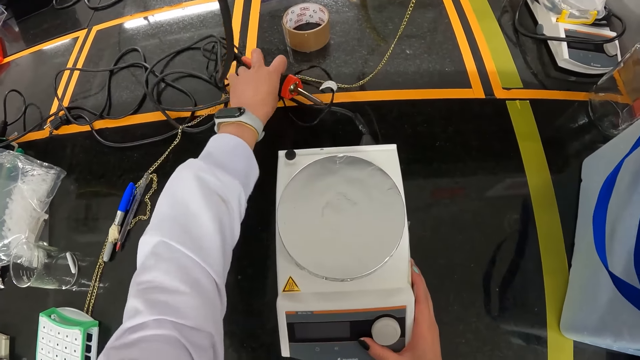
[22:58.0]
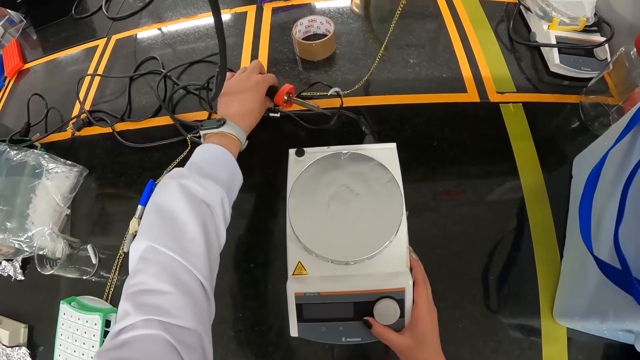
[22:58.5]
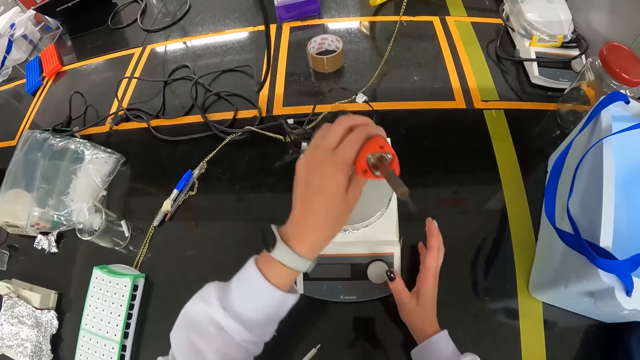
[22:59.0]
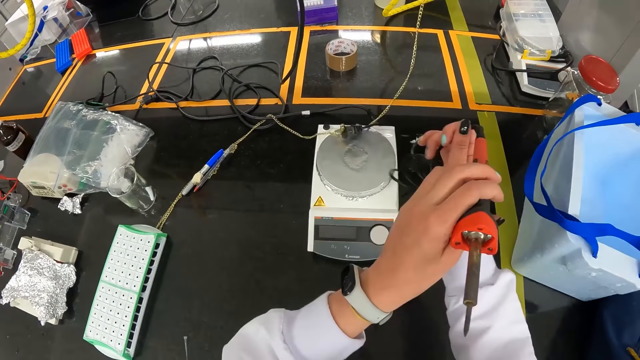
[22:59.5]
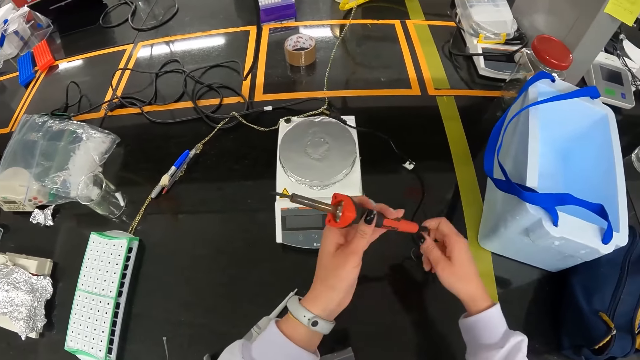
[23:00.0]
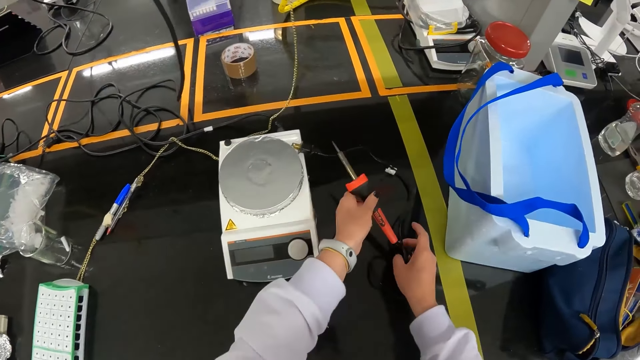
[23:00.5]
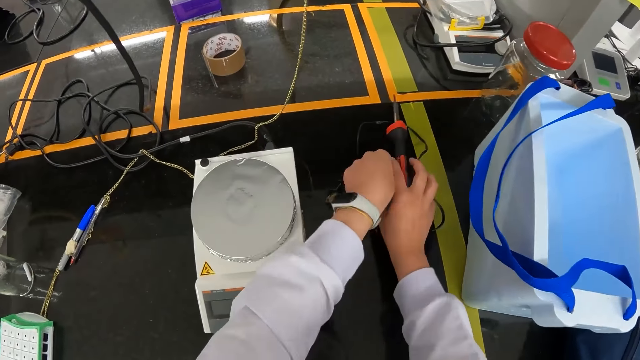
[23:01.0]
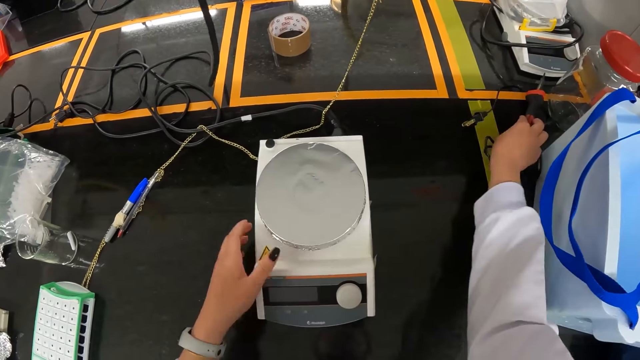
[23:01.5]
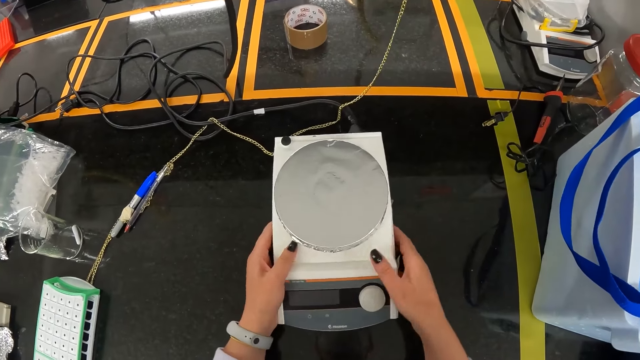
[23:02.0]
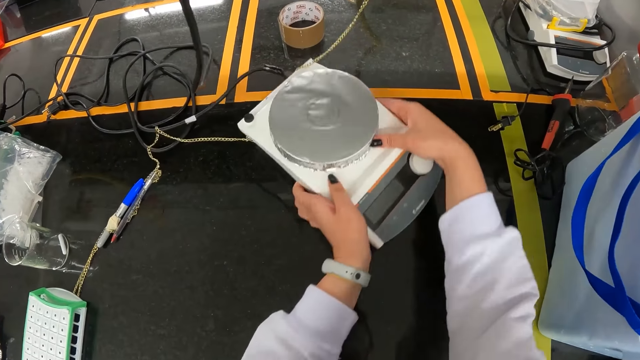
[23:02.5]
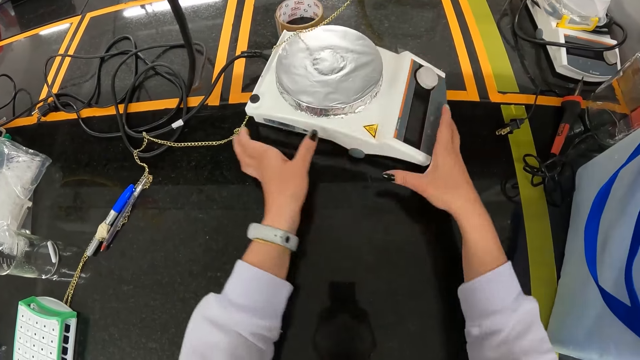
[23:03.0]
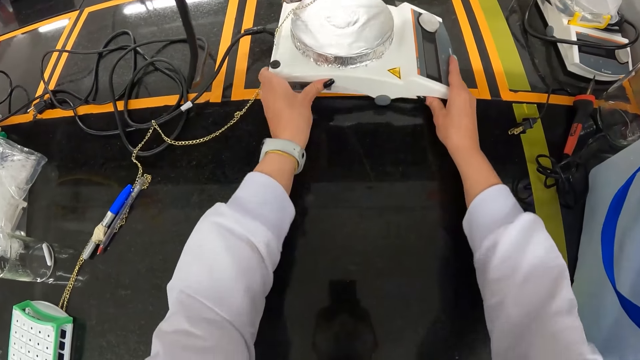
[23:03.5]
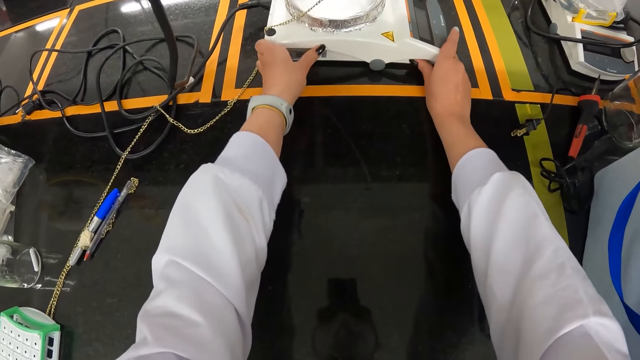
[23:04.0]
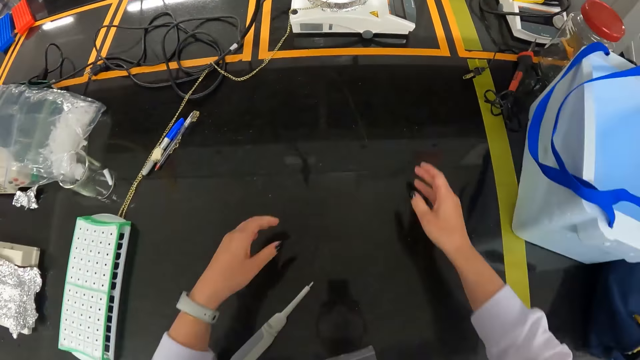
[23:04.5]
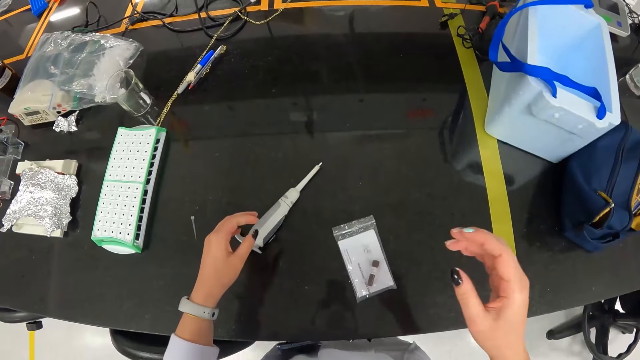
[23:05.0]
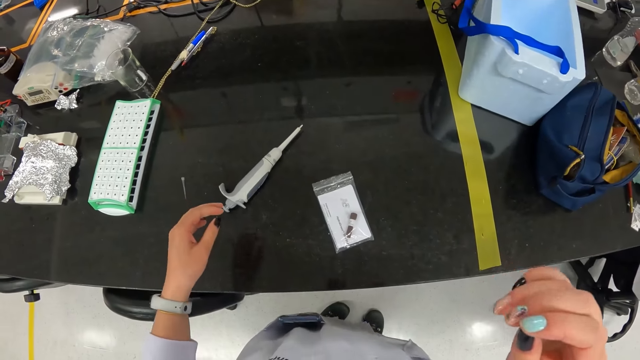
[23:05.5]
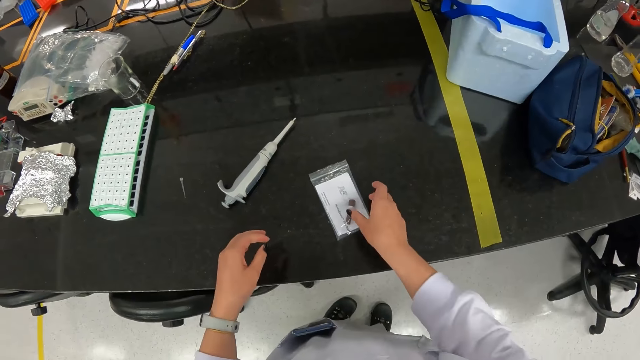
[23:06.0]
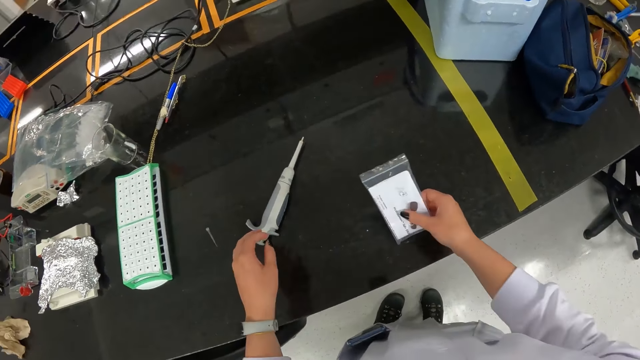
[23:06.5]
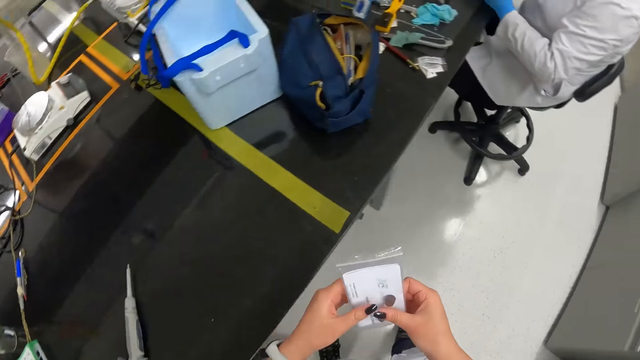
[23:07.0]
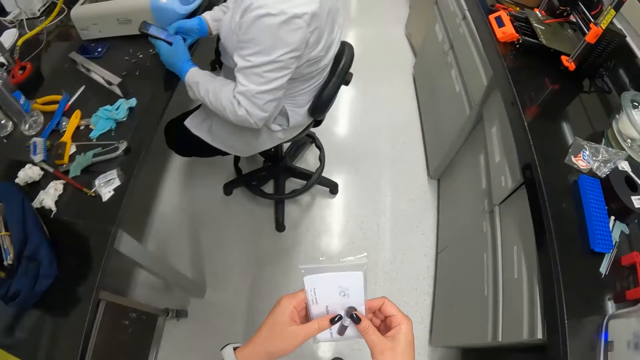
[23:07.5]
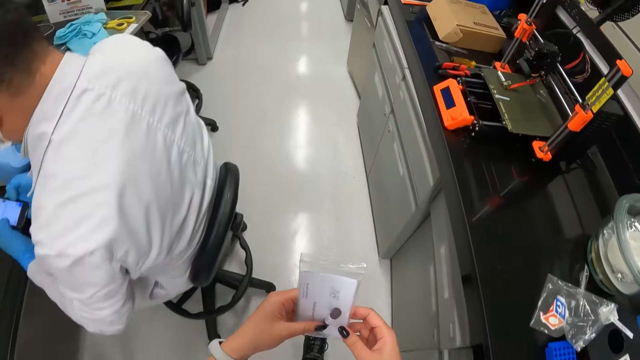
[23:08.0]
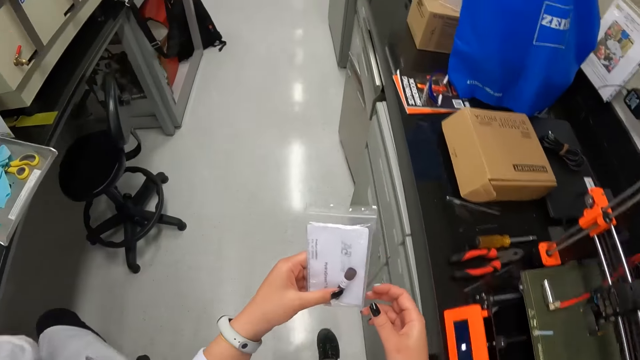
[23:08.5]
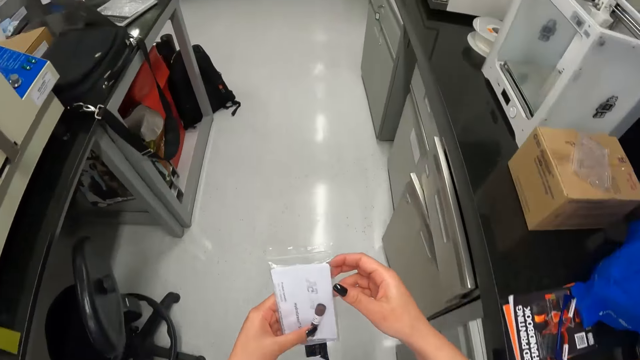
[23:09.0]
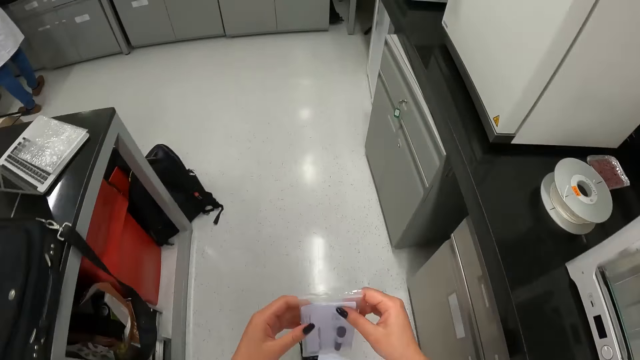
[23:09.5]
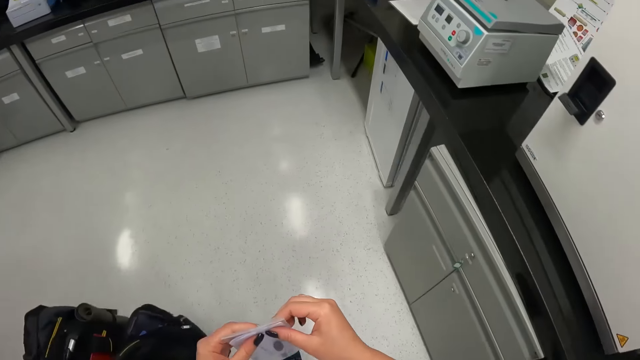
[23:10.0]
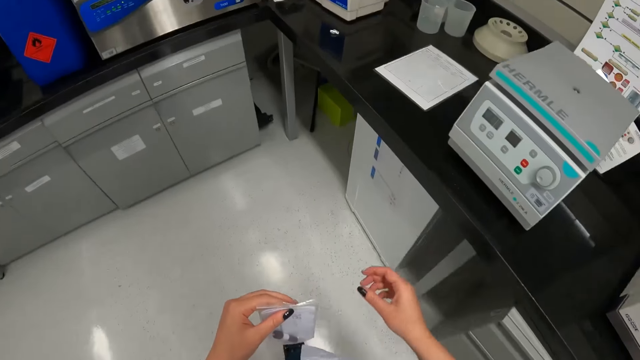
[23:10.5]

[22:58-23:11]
The camera wearer picks up a soldering iron on the table with her left hand. She adjusts the cable of the soldering iron in her left hand with her right hand. She puts the soldering iron on the table with both hands. She adjusts the soldering iron on the table with her right hand. She holds the weighing scale. She adjusts the magnetic stirrer on the table with both hands. She picks up the pouch on the table with her right hand. She holds the pouch with both hands. She walks to a refrigerator under a table in the laboratory. A person holds a phone.

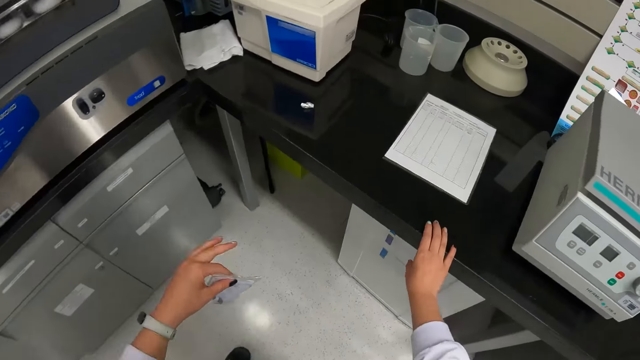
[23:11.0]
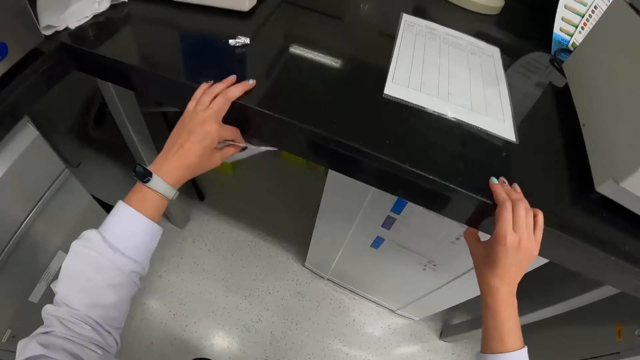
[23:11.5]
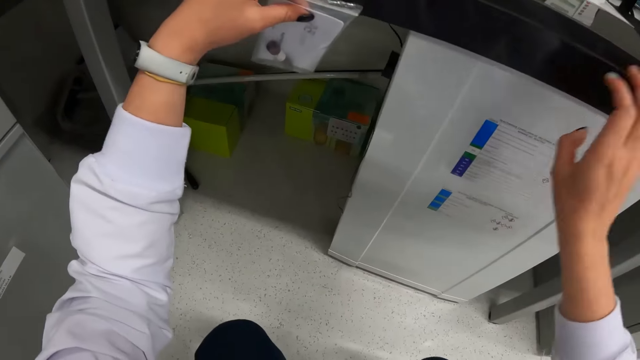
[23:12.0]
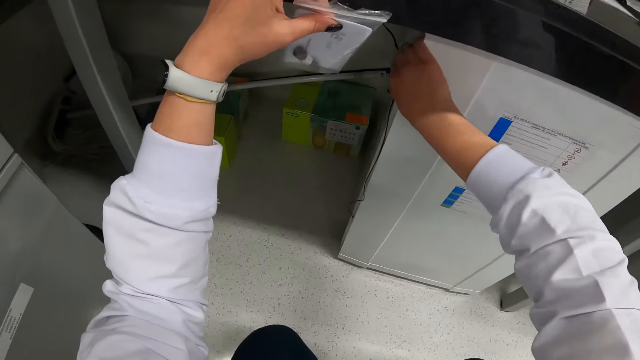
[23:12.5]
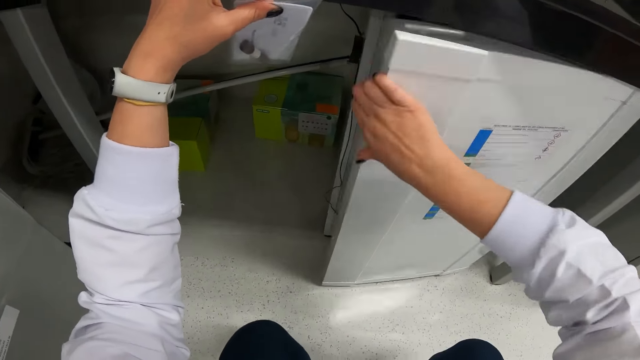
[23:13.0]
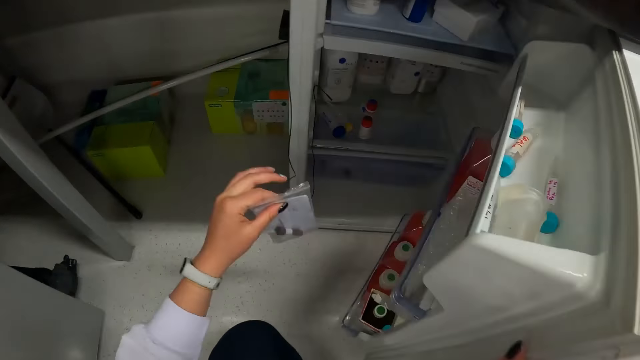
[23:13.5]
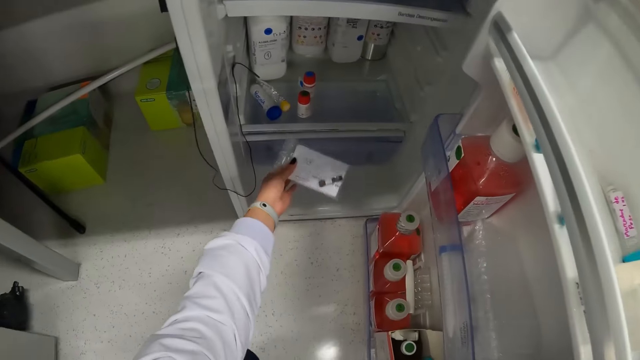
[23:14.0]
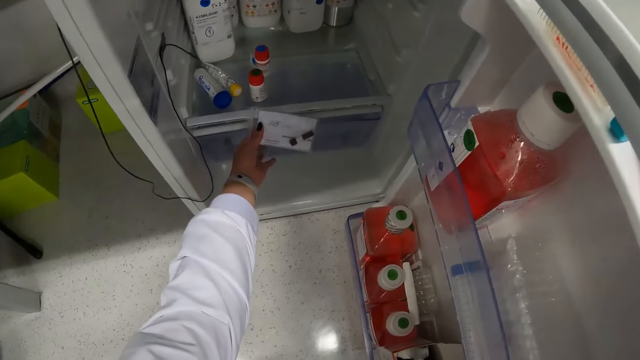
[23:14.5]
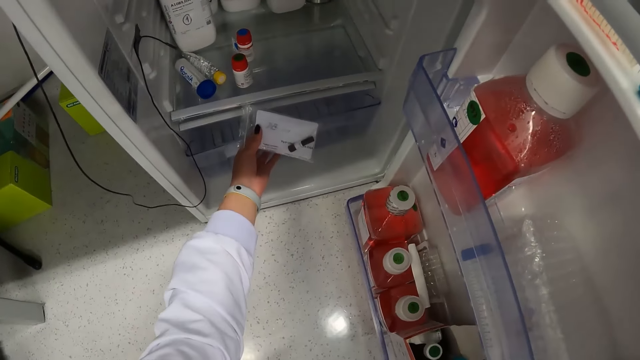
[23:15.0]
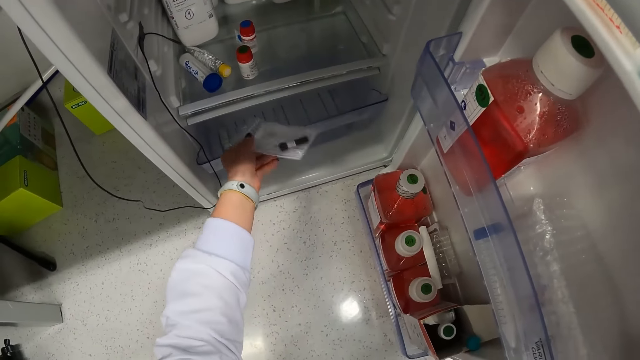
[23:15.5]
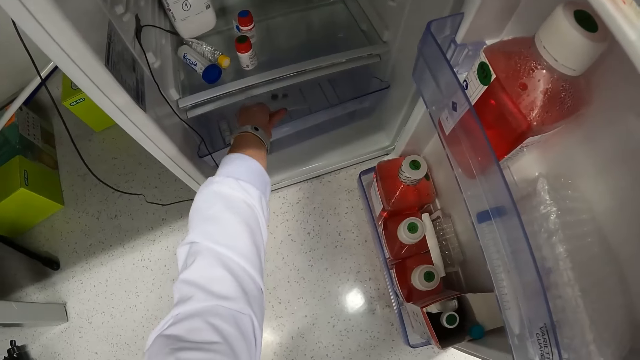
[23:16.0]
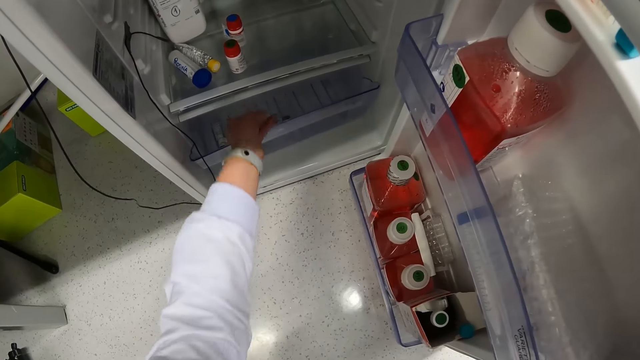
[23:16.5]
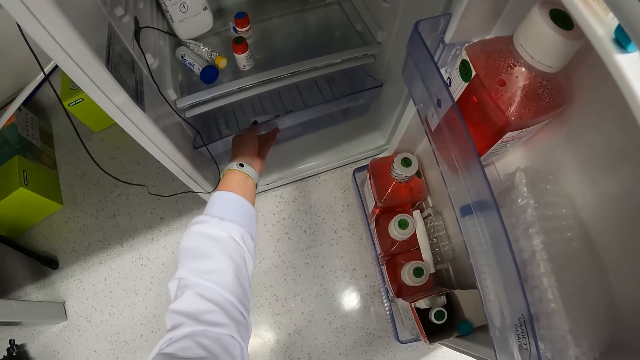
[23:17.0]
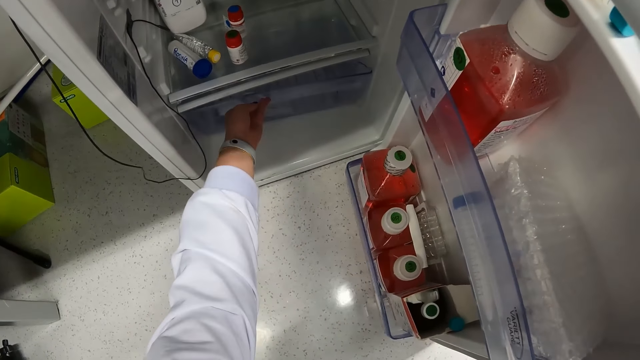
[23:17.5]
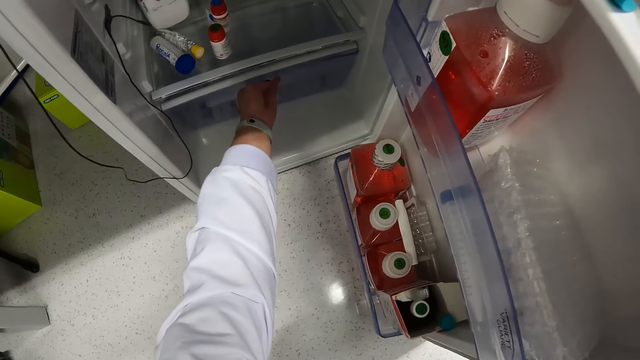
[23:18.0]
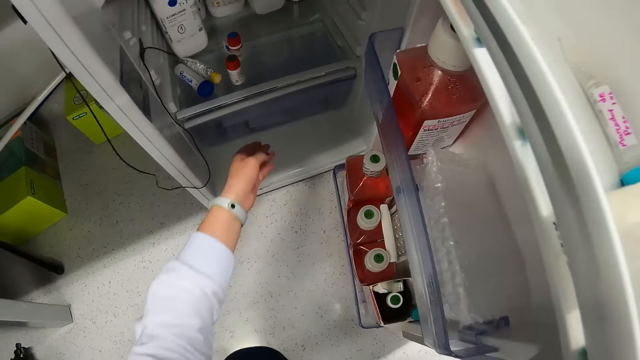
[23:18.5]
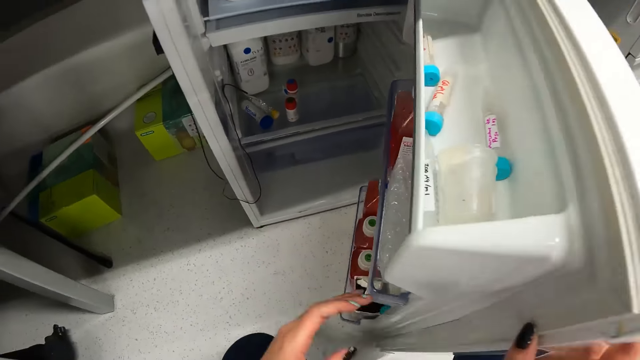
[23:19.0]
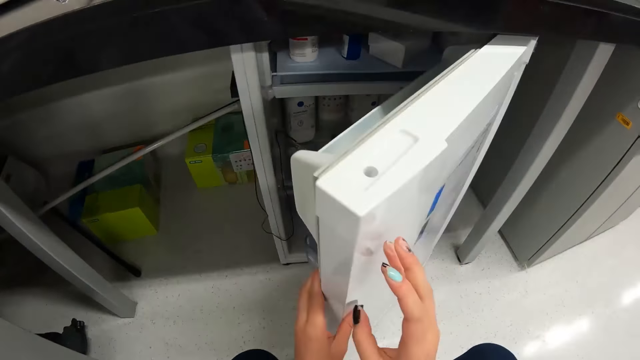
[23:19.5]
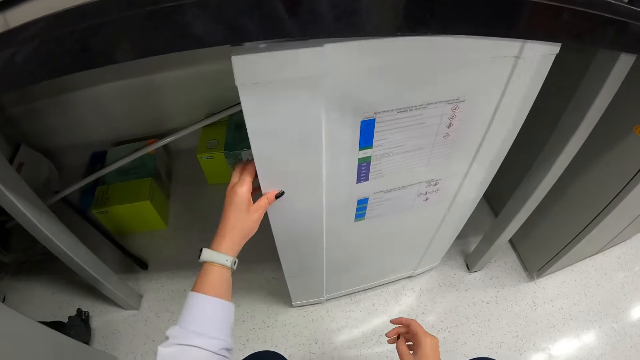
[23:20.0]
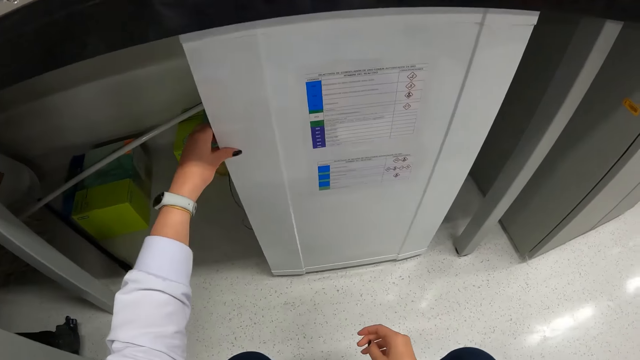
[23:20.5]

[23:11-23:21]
The camera wearer touches the table with her hands. She squats by the refrigerator. She opens the refrigerator with her right hand. She opens the lower compartment of the refrigerator with her left hand. She puts the pouch in her left hand in the lower compartment of the refrigerator. She closes the lower compartment of the refrigerator with her left hand. She holds the fridge door with the left hand. She closes the refrigerator with her left hand.
